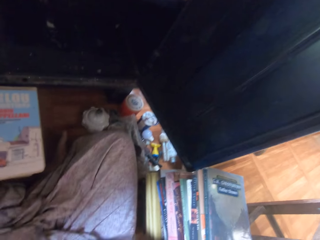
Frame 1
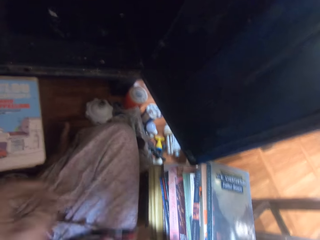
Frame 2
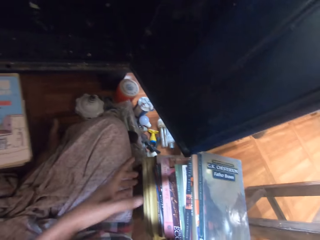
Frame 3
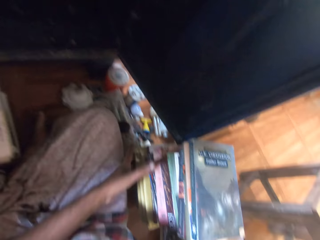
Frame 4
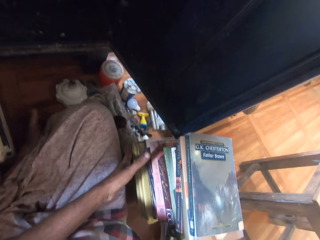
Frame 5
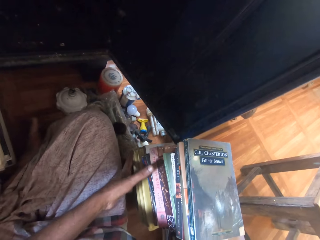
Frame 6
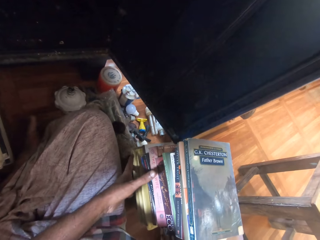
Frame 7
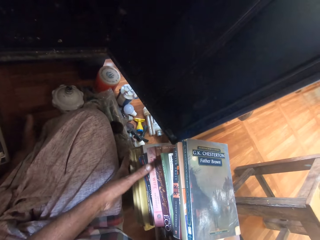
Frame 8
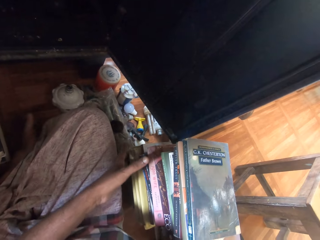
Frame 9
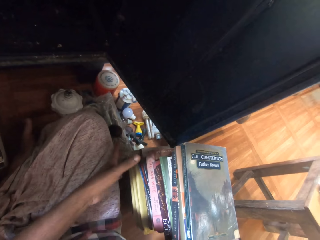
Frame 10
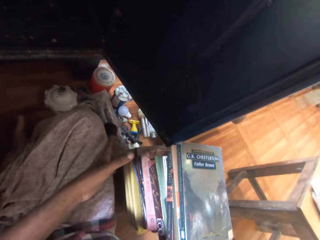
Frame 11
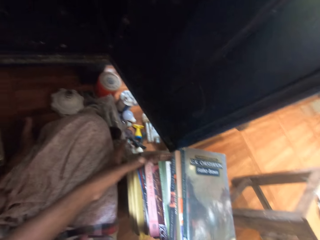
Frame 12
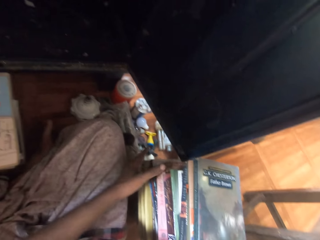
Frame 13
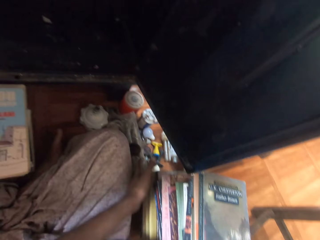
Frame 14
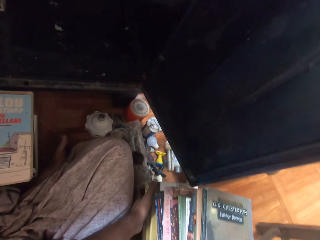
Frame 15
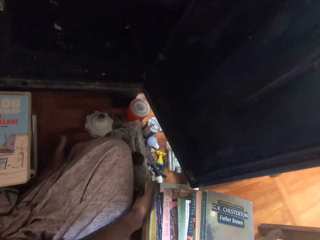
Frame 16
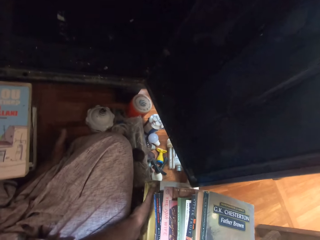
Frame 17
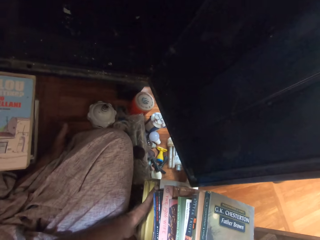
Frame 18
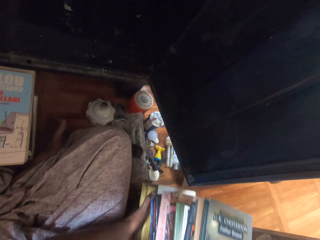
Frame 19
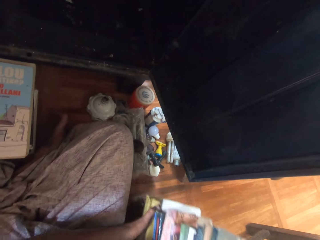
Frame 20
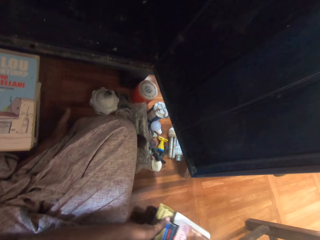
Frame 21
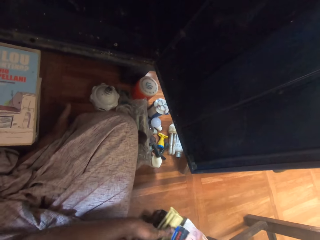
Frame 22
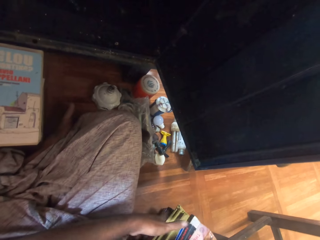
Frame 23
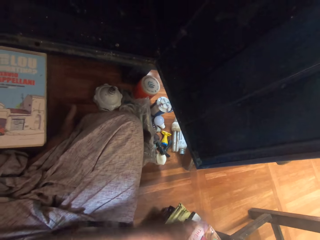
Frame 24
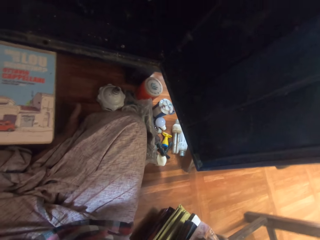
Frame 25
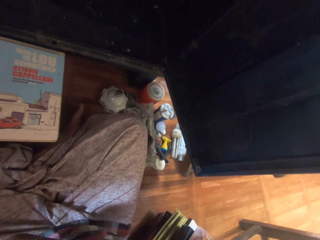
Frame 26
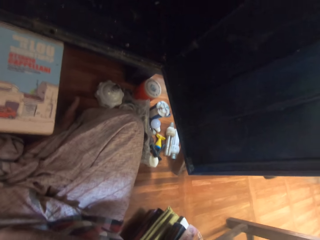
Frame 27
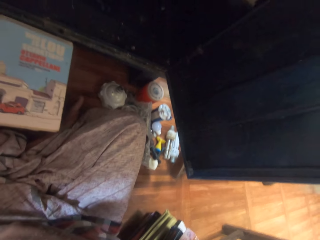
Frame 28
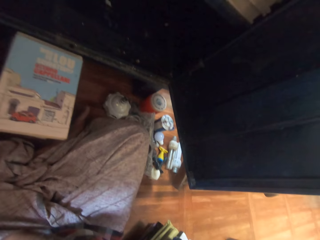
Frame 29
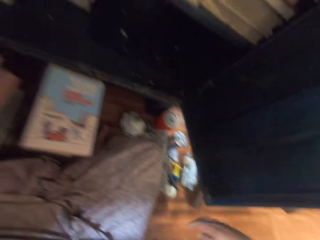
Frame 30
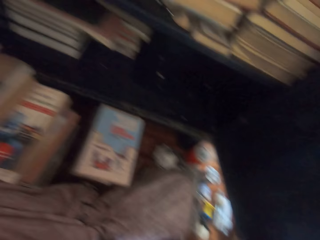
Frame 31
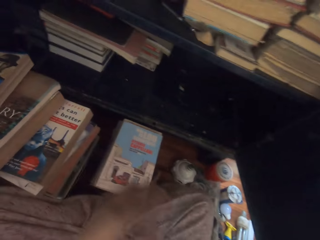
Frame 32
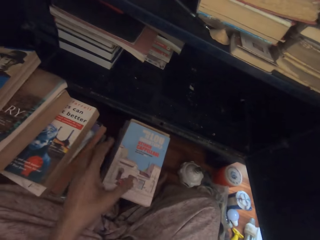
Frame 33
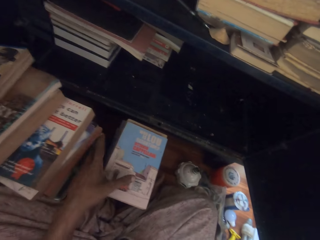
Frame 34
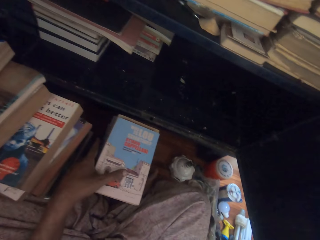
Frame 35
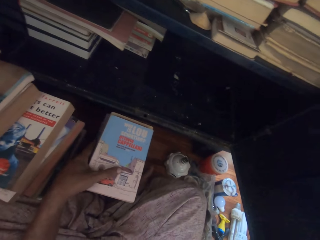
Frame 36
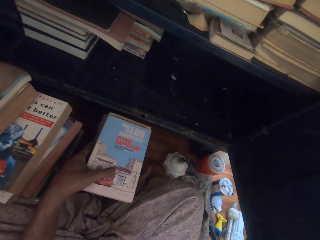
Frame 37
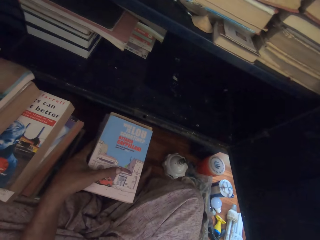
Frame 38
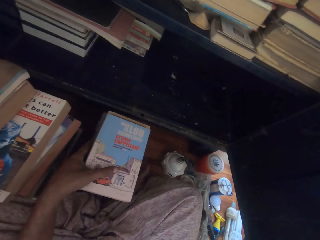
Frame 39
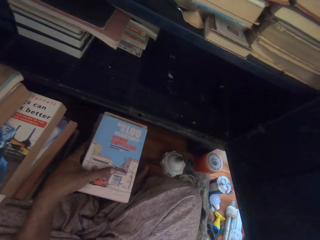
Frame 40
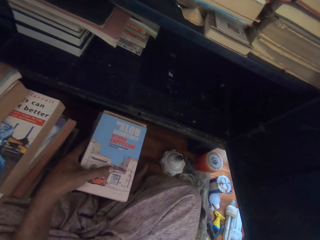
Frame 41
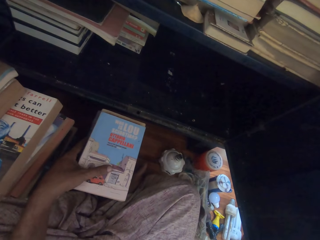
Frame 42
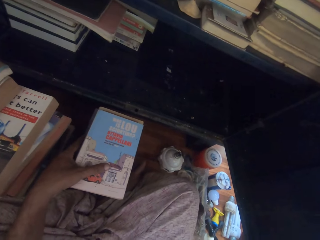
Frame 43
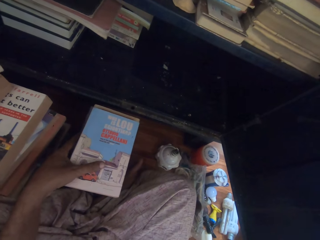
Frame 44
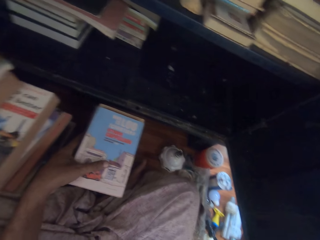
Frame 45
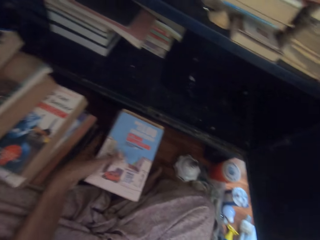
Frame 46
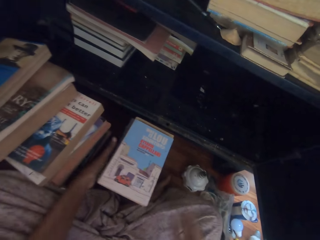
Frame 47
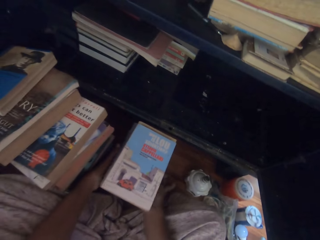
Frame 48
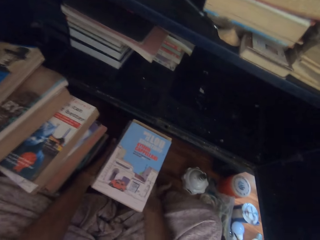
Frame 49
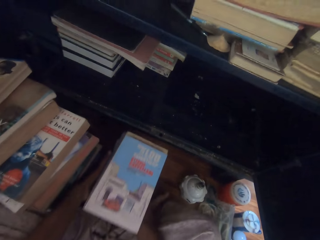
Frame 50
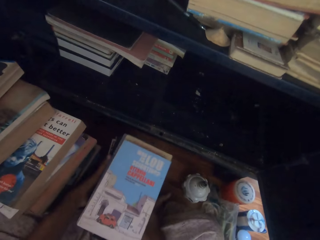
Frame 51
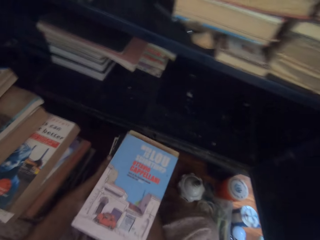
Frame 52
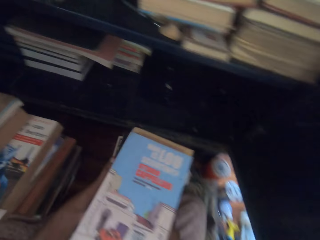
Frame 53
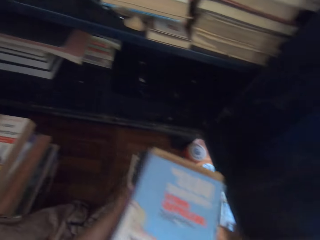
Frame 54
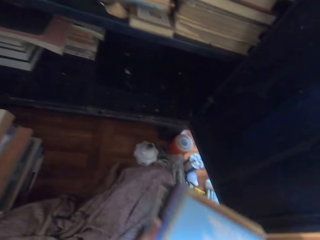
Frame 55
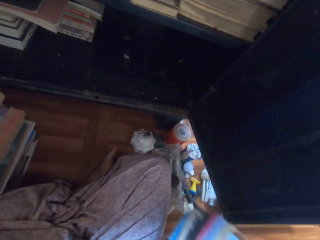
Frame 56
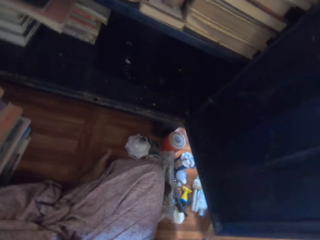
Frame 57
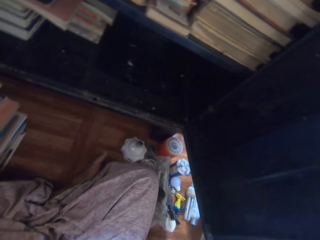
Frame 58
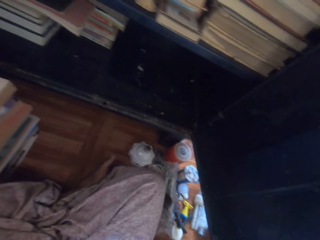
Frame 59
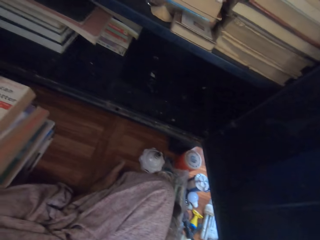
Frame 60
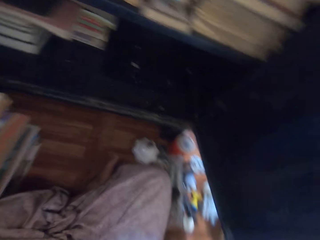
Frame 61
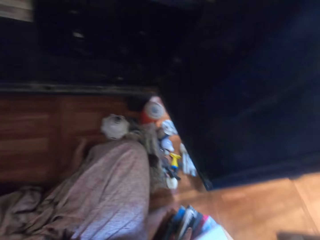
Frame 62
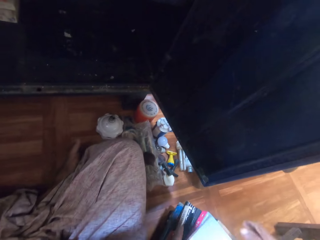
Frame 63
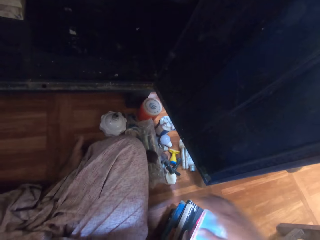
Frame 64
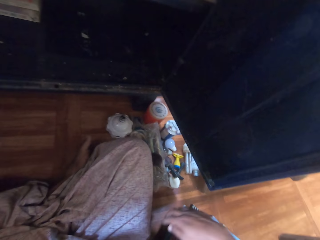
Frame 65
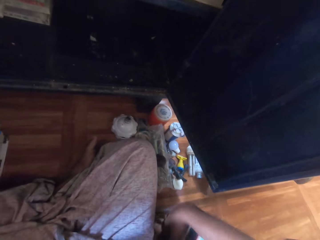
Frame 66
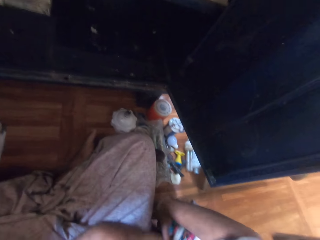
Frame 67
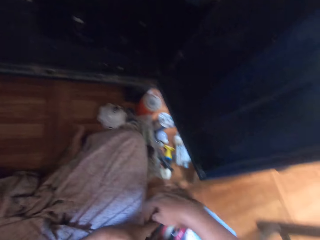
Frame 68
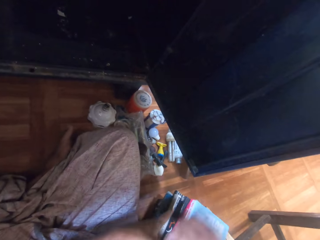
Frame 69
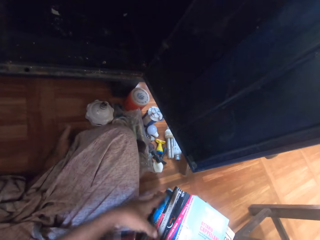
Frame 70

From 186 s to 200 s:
The camera wearer moves the books on the floor with both hands. They touch the books on the floor. They pick the books from the floor with both hands. They drop the books on the floor with both hands. They arrange the books on the floor with both hands.

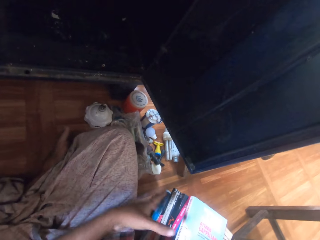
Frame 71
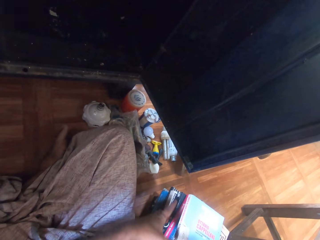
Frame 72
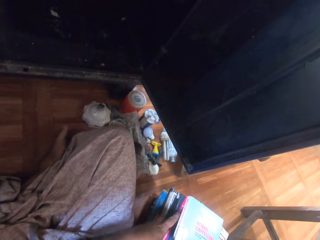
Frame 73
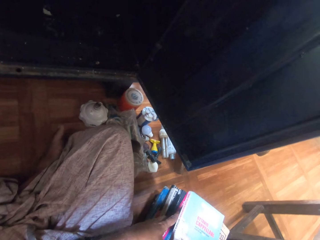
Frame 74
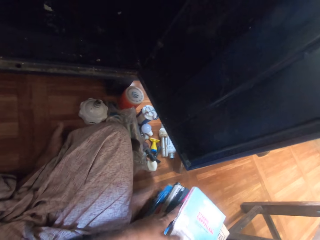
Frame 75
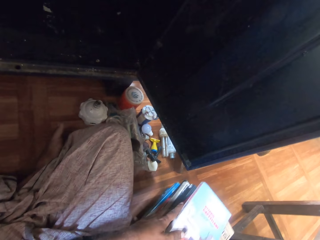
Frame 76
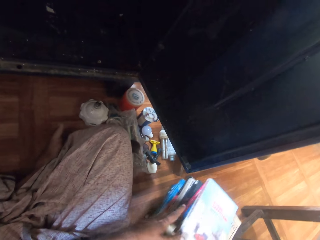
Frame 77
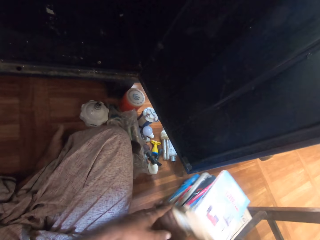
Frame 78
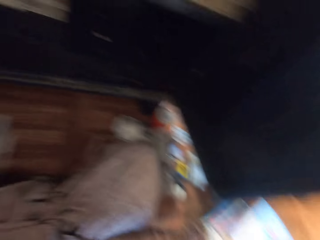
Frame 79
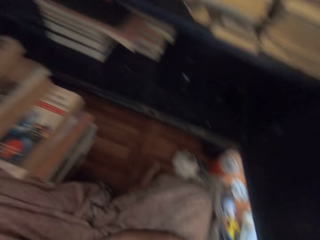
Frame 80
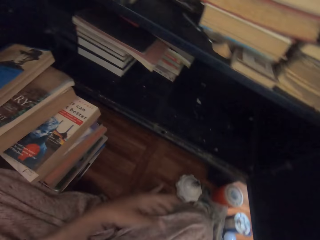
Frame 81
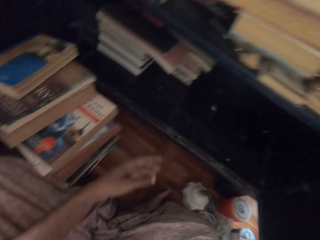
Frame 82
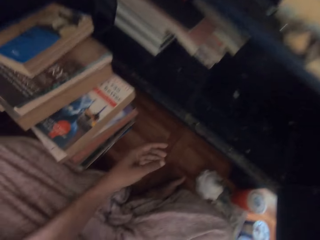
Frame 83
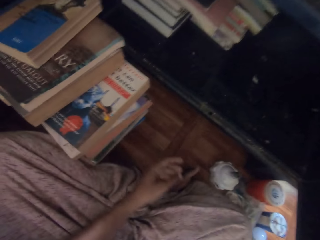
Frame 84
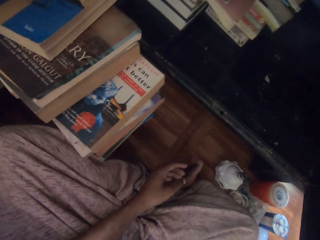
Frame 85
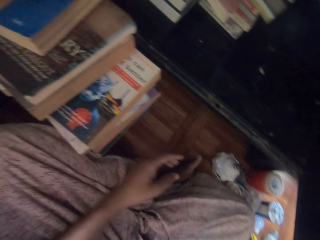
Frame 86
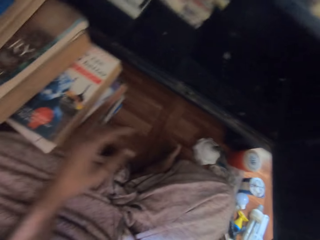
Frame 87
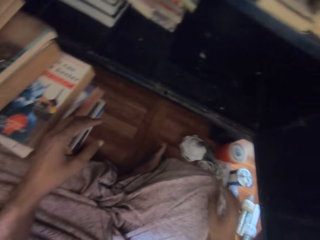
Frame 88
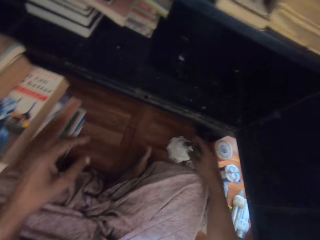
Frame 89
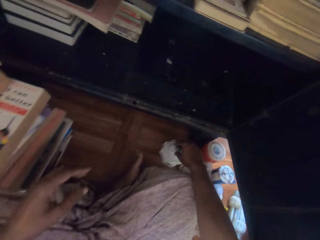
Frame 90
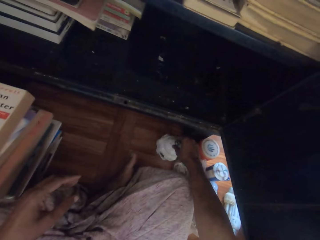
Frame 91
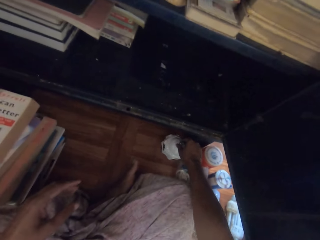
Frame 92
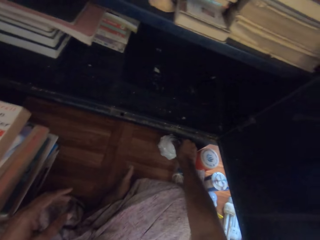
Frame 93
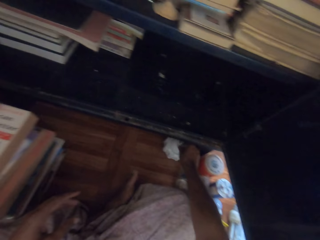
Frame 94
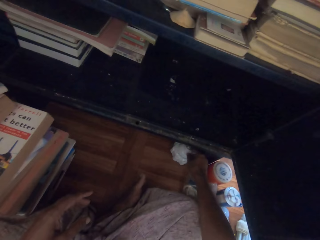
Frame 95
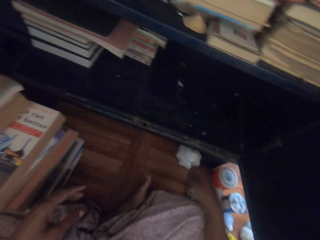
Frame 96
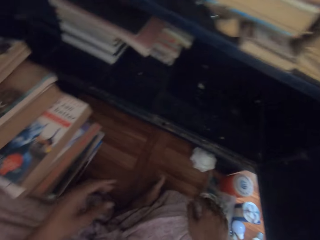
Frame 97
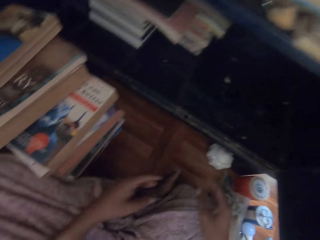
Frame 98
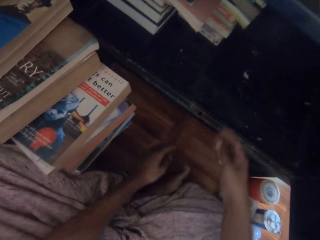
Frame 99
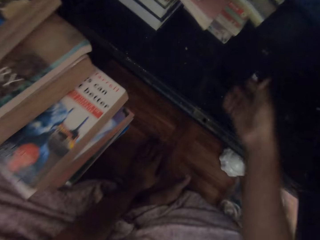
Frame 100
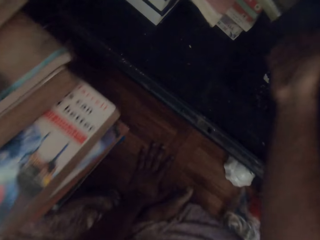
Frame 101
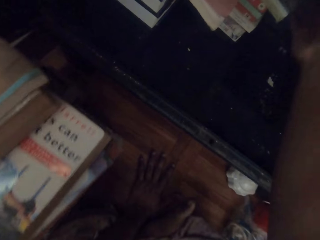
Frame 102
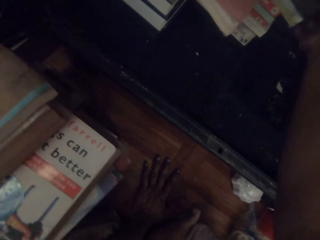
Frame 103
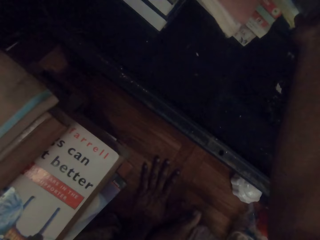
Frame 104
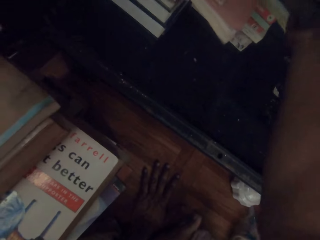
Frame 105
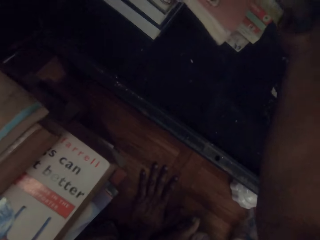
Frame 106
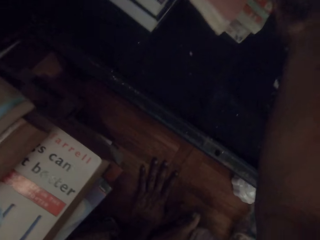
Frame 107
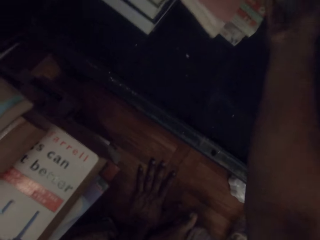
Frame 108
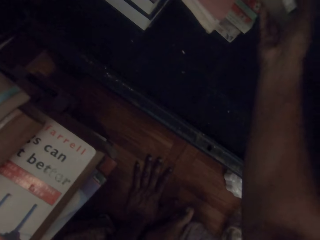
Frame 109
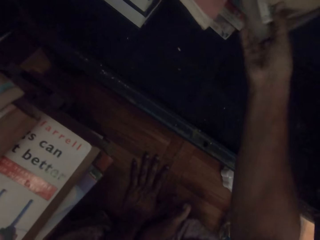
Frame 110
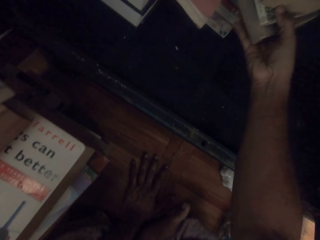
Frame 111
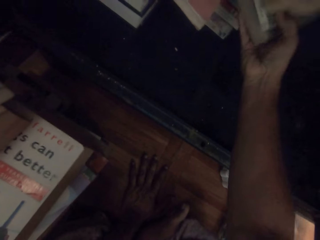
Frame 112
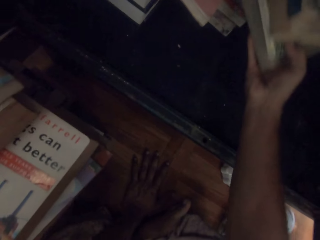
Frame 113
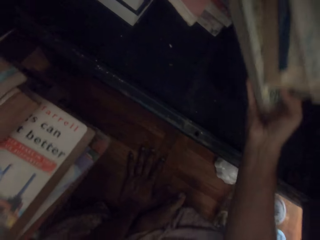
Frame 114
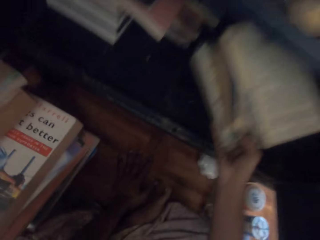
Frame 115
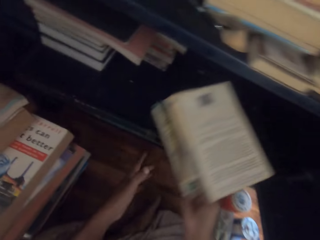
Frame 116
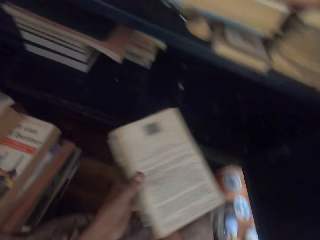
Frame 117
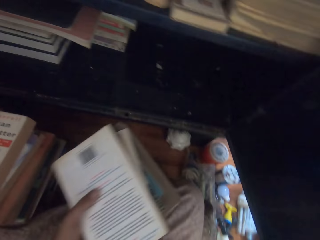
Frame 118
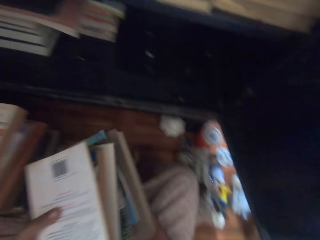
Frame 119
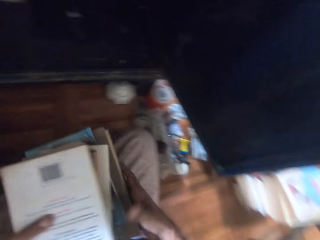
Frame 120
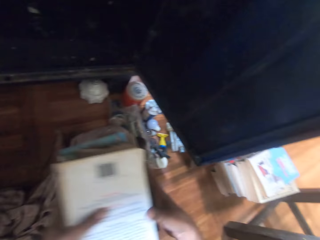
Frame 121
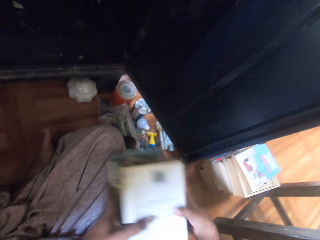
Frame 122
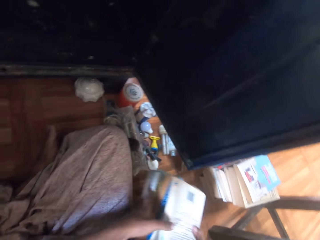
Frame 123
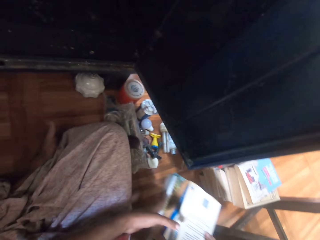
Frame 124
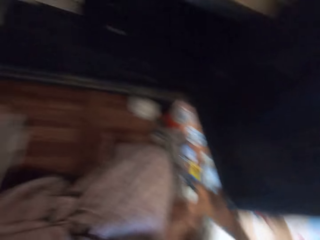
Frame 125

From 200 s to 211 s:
The camera wearer moves the books on the floor with both hands. He moves a bulb holder on the floor with his right hand. He places his left hand on the floor. He picks some books from a pile of books with his right hand. He holds the books with both hands.
